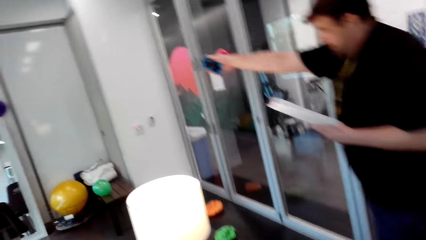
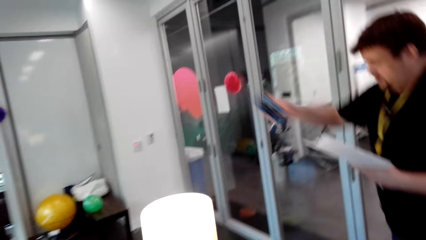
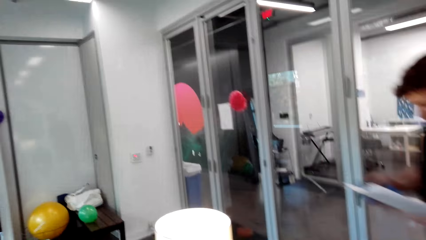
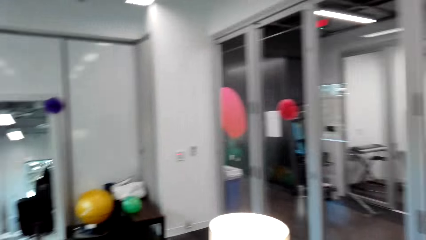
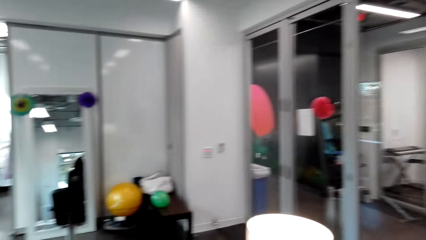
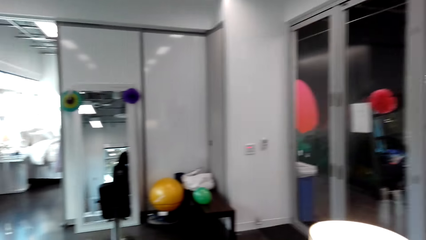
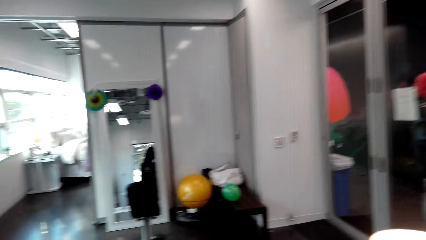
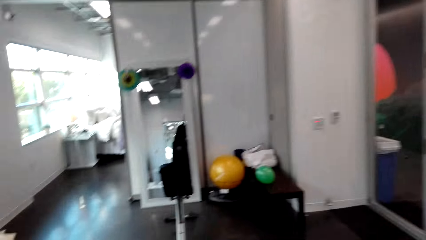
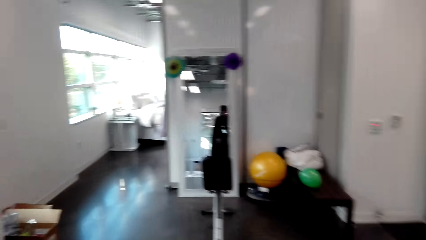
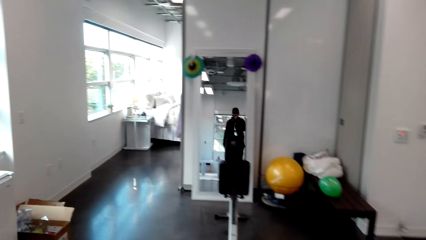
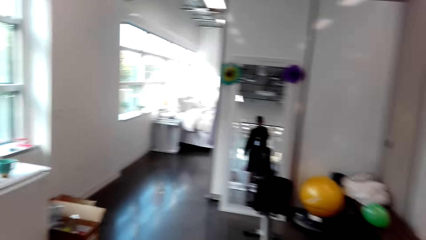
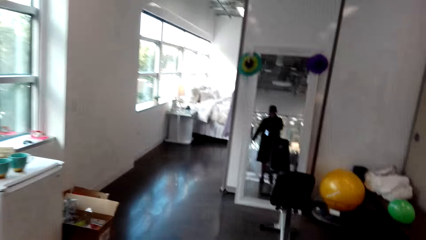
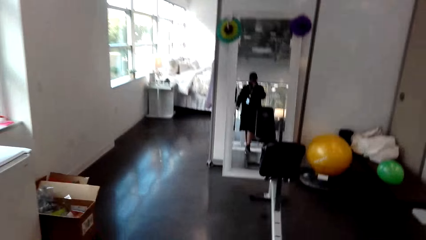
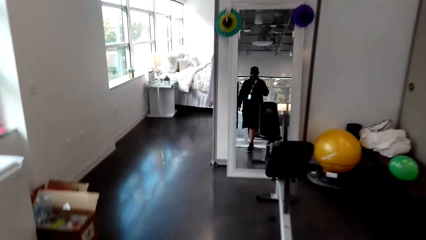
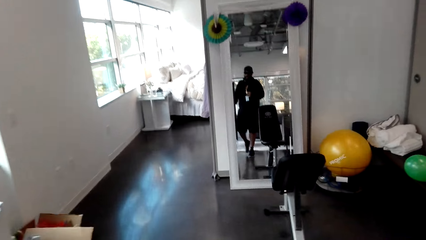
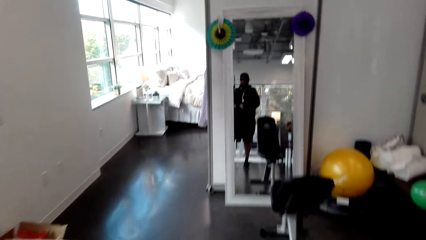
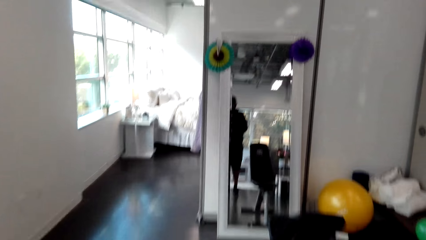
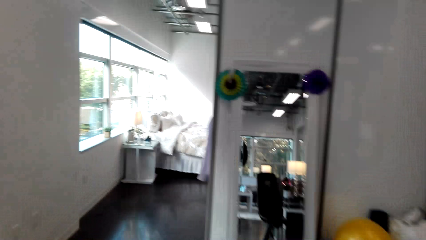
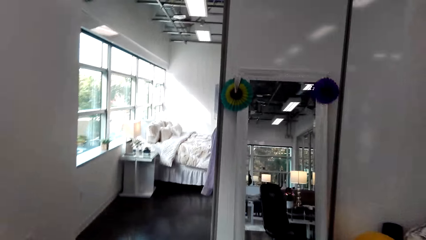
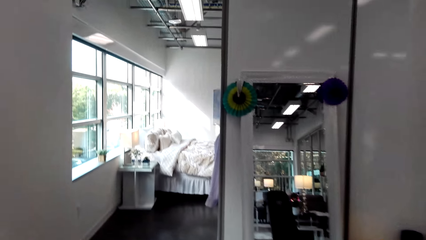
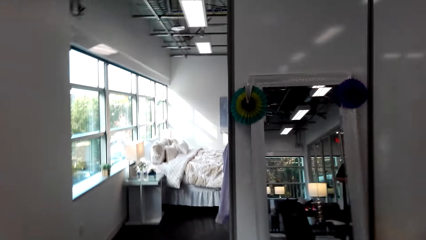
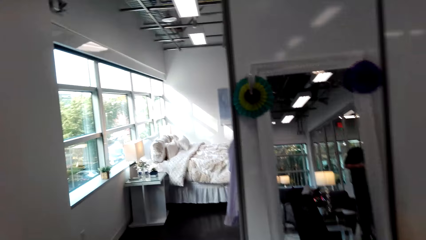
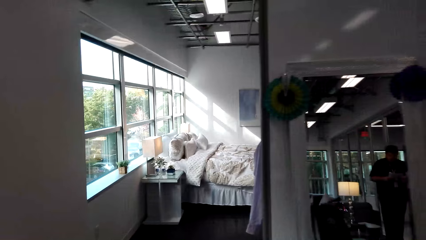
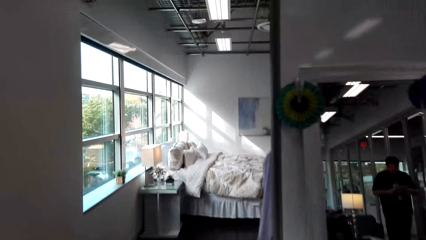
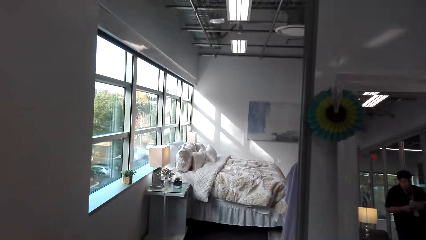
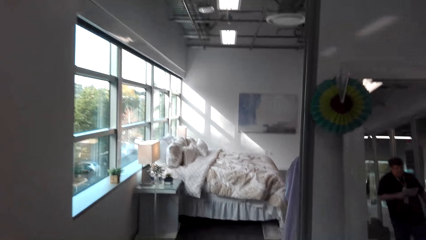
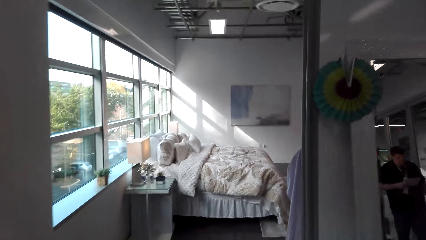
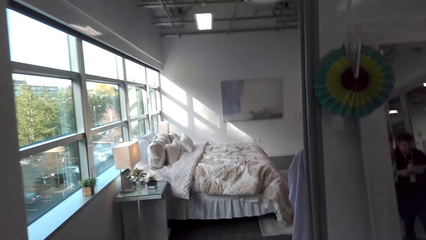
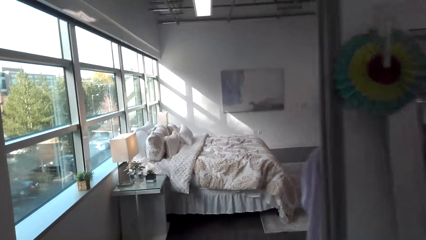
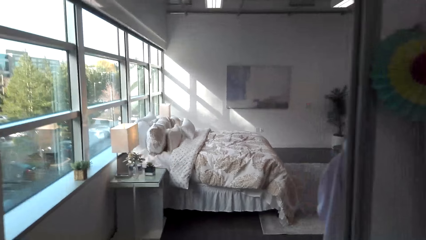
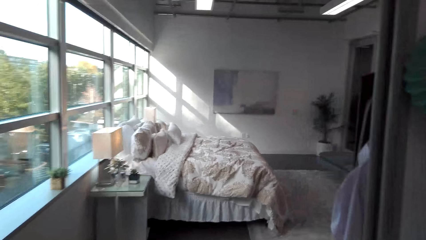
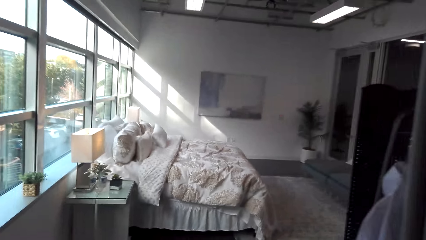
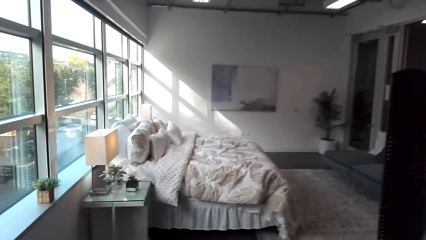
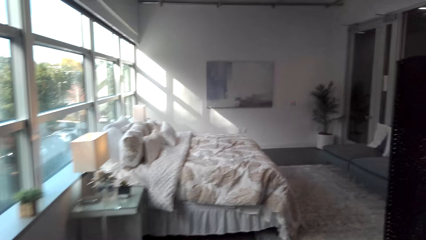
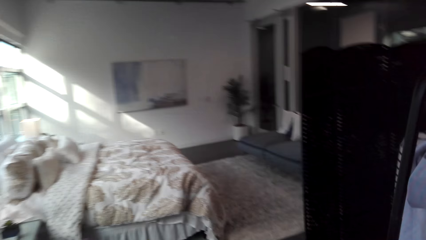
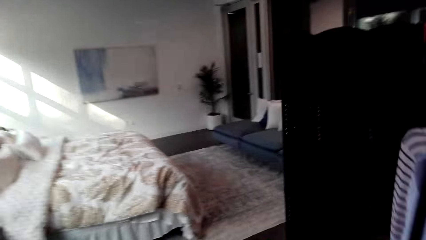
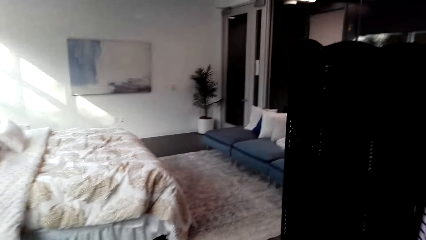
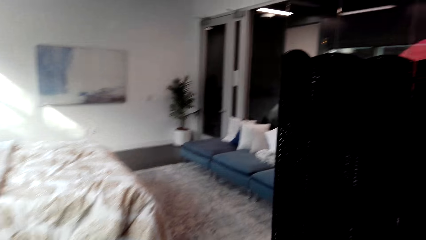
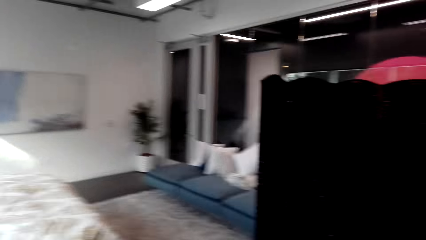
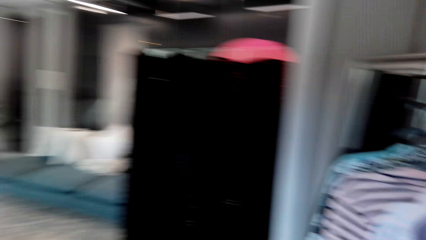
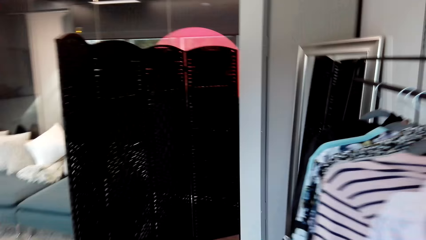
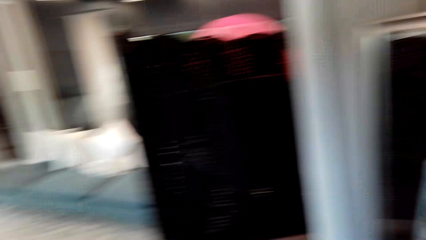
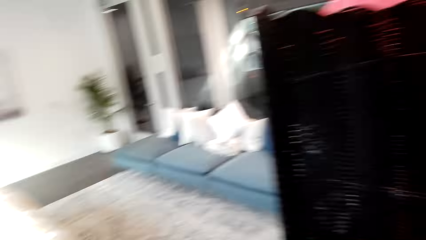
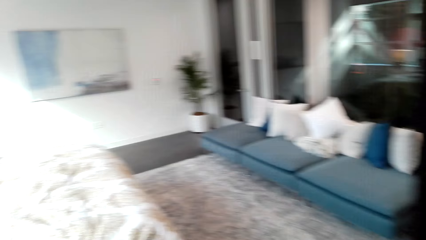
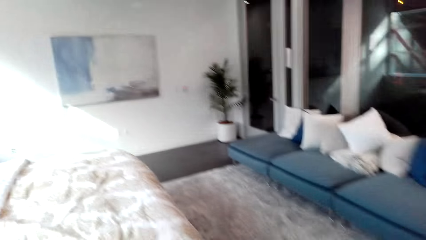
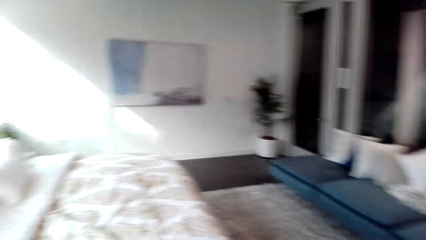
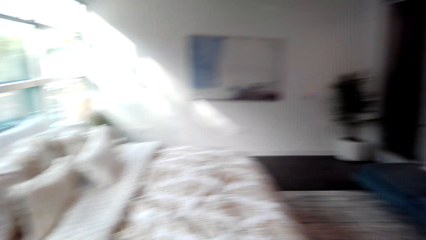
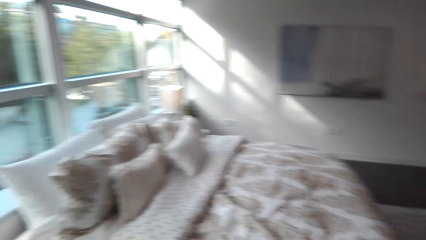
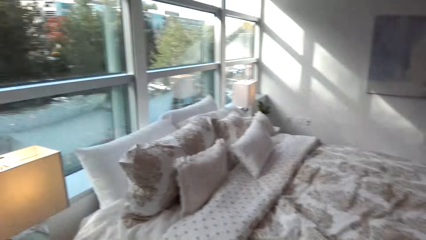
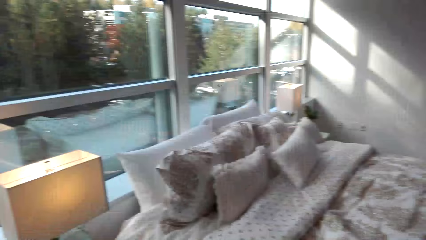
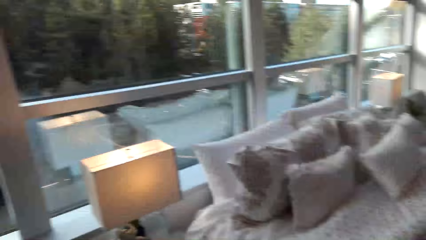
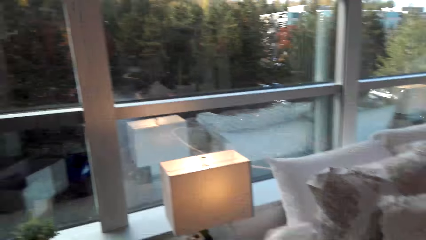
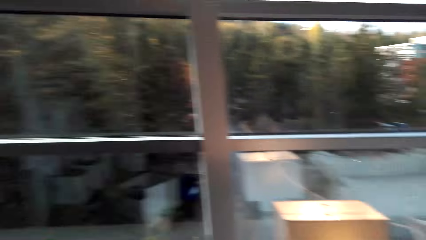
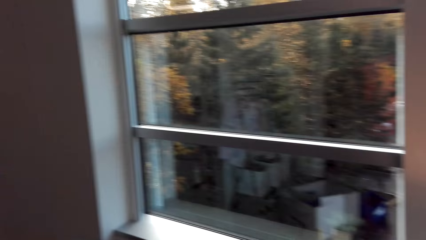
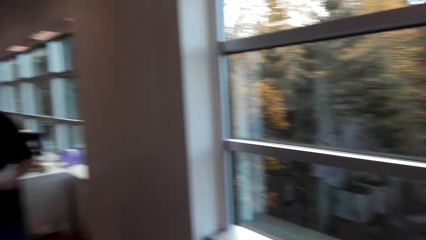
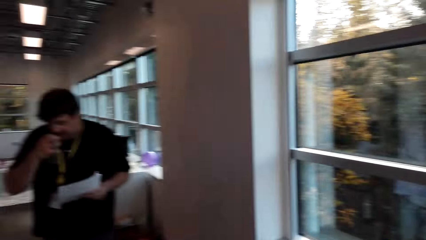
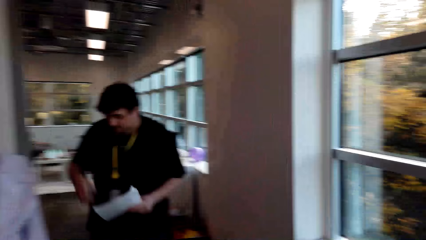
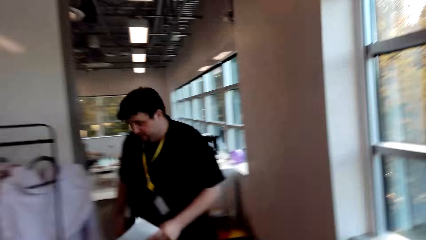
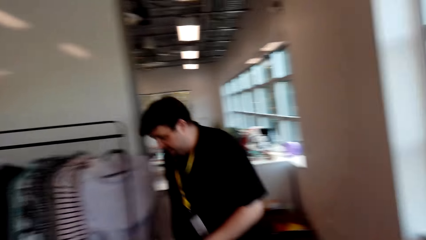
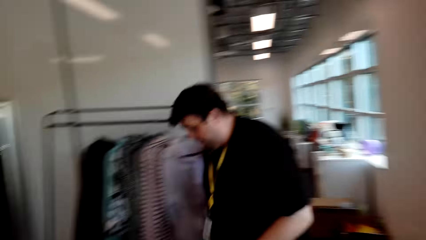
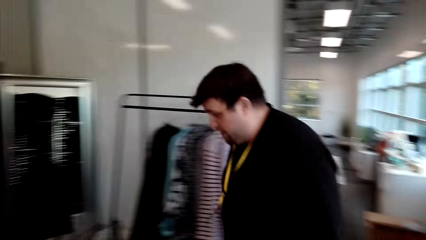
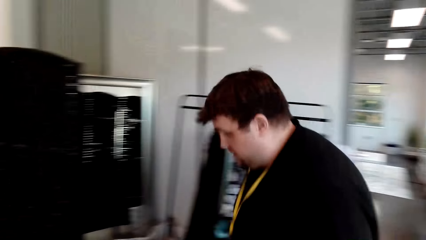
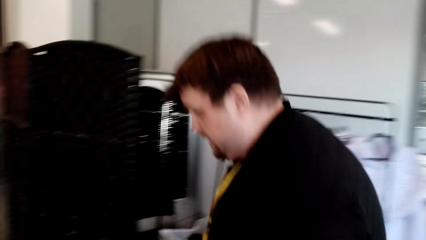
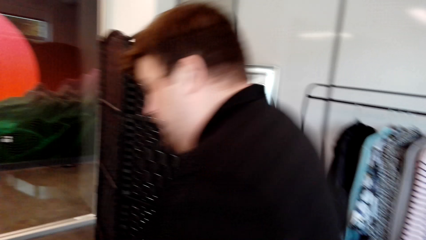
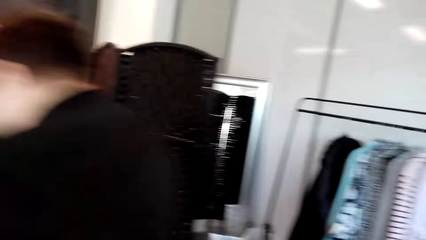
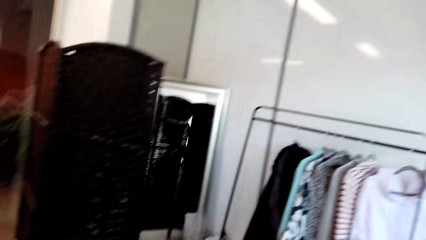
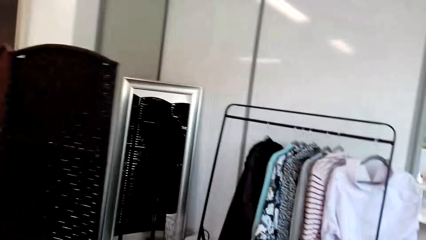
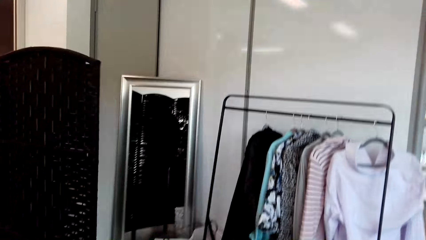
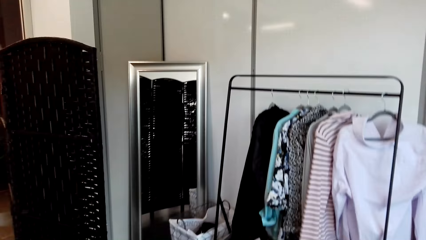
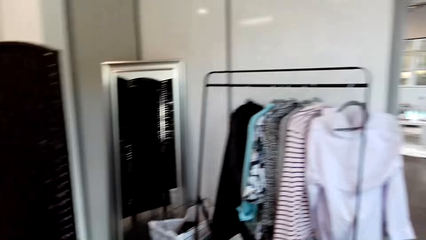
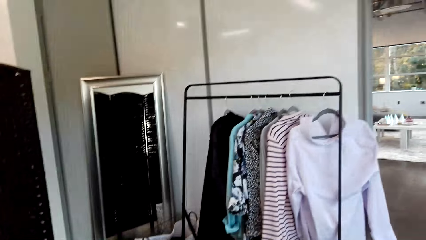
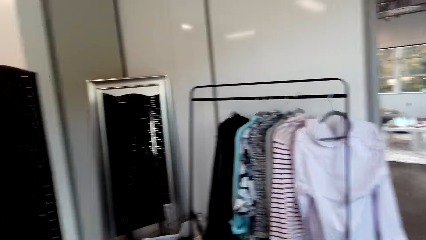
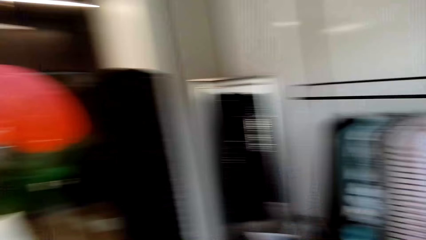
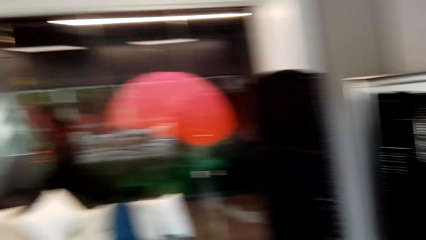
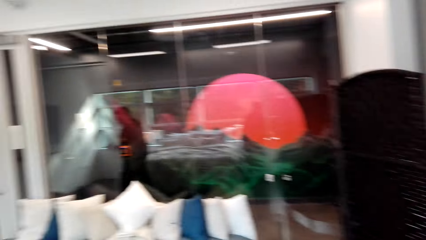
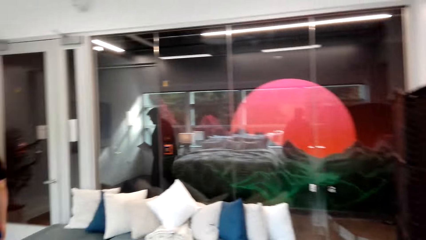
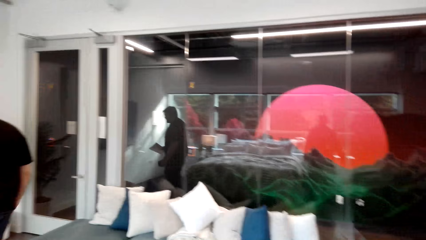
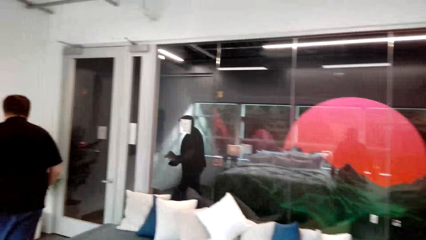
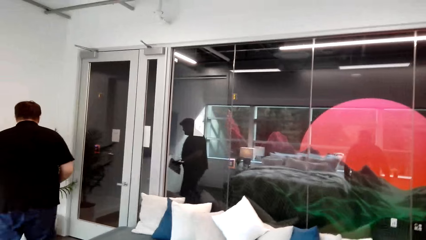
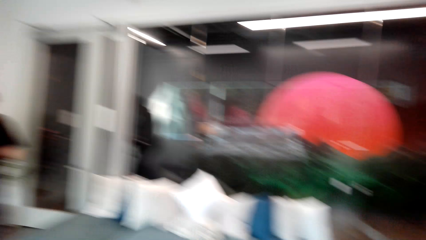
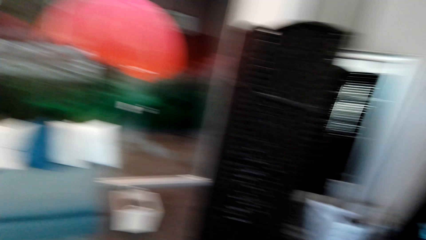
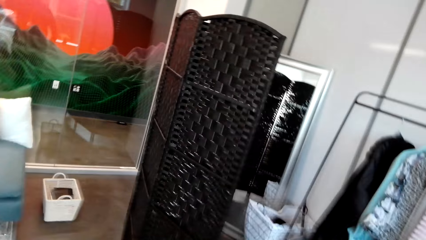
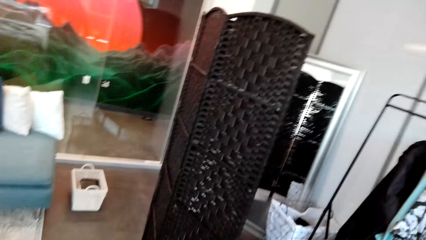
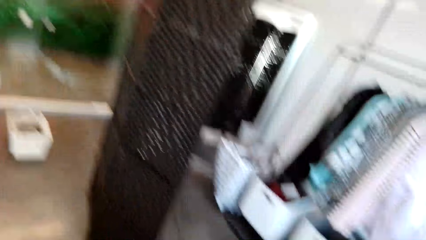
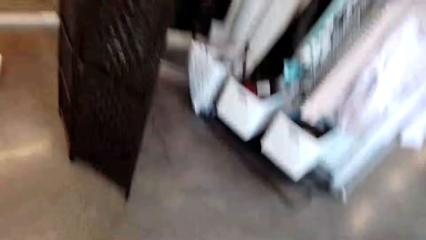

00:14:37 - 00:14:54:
The camera wearer walks around the house and looks around the house. They look around the room. A man talks to the camera wearer and walks away.
